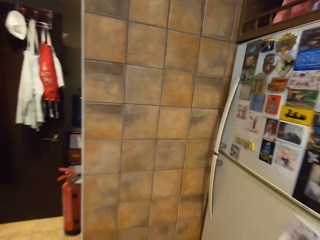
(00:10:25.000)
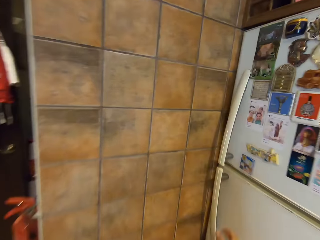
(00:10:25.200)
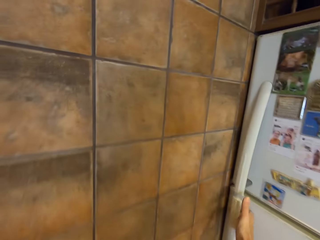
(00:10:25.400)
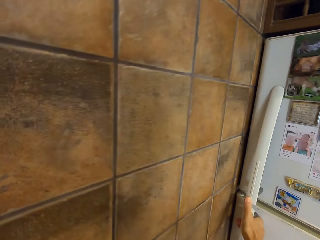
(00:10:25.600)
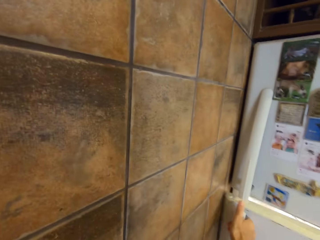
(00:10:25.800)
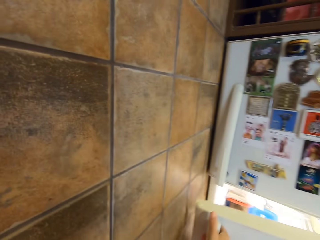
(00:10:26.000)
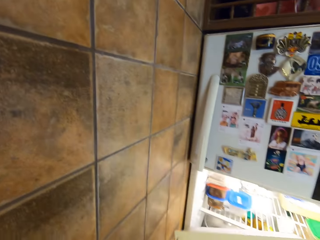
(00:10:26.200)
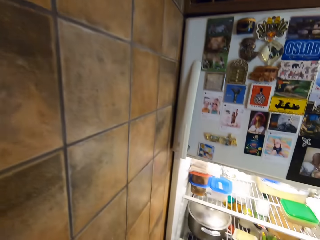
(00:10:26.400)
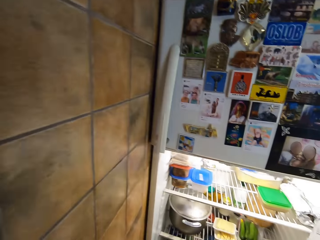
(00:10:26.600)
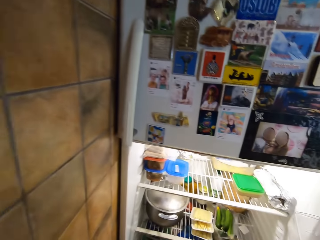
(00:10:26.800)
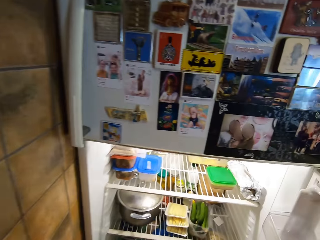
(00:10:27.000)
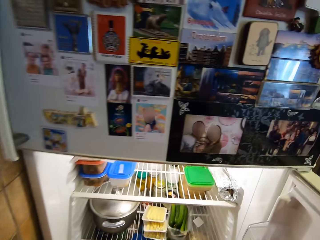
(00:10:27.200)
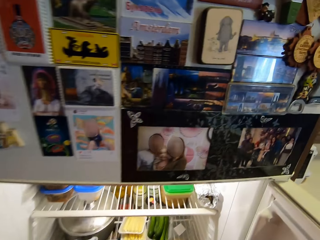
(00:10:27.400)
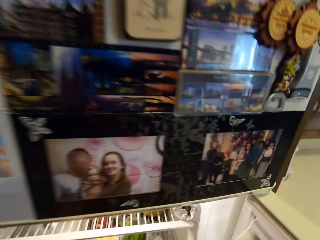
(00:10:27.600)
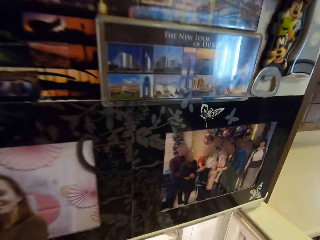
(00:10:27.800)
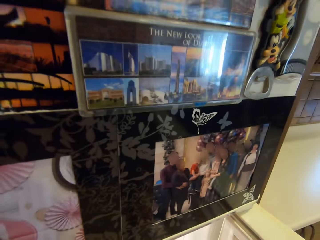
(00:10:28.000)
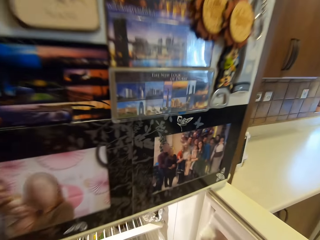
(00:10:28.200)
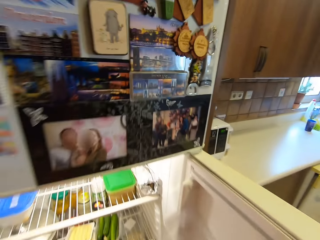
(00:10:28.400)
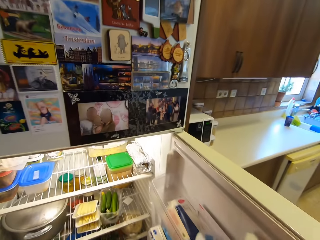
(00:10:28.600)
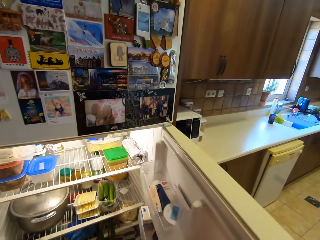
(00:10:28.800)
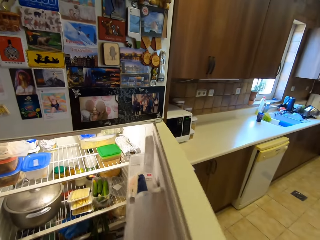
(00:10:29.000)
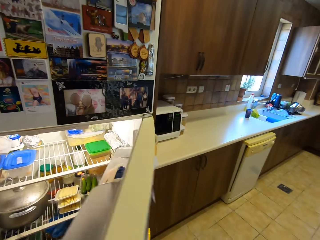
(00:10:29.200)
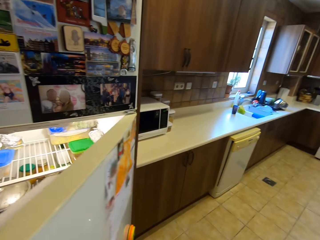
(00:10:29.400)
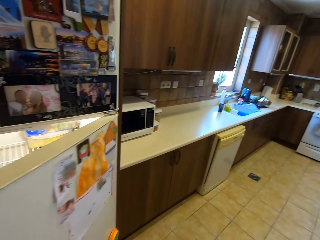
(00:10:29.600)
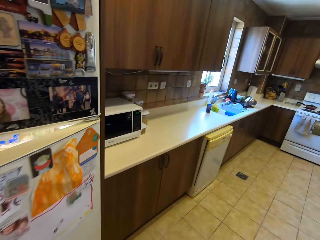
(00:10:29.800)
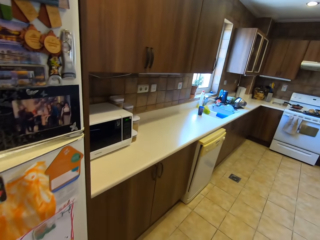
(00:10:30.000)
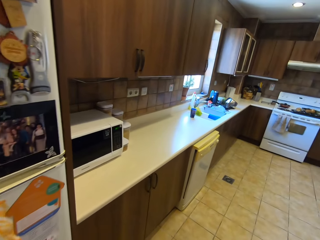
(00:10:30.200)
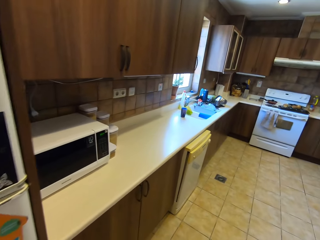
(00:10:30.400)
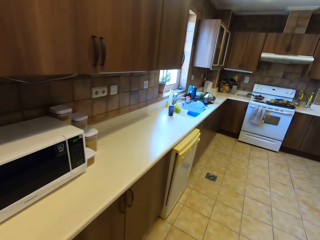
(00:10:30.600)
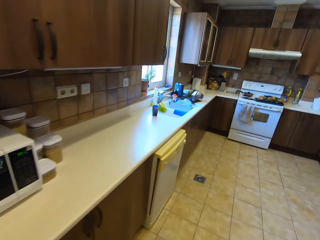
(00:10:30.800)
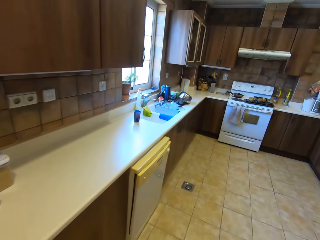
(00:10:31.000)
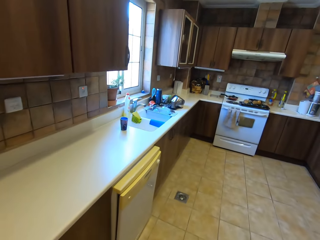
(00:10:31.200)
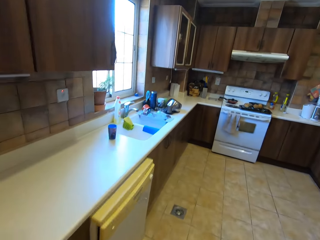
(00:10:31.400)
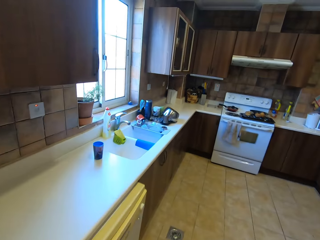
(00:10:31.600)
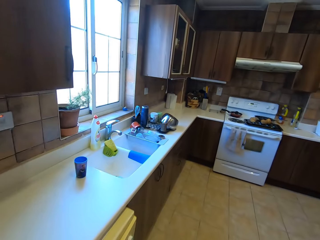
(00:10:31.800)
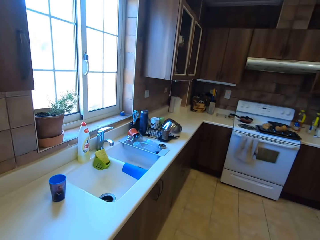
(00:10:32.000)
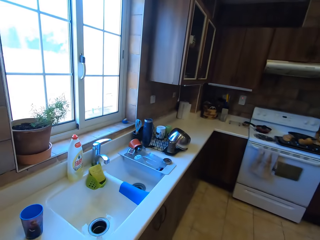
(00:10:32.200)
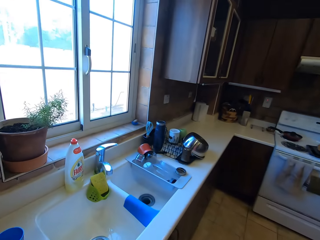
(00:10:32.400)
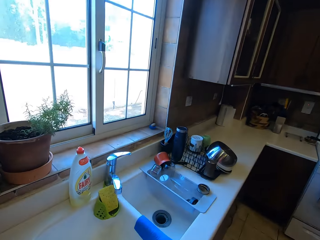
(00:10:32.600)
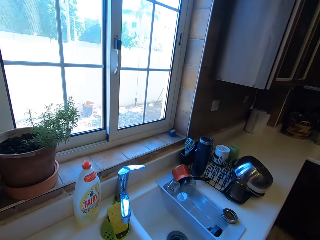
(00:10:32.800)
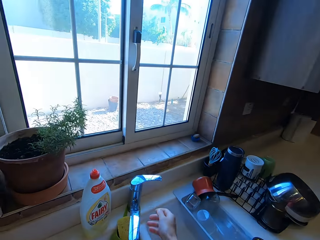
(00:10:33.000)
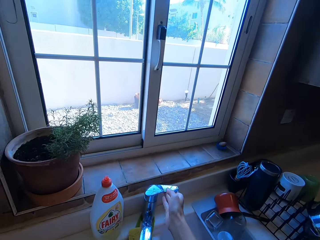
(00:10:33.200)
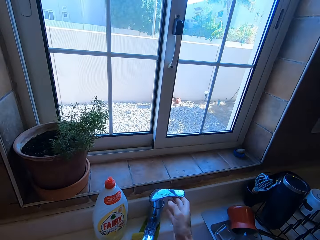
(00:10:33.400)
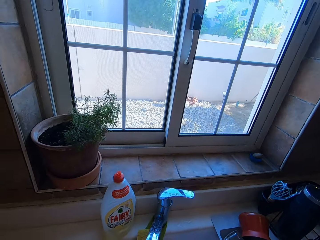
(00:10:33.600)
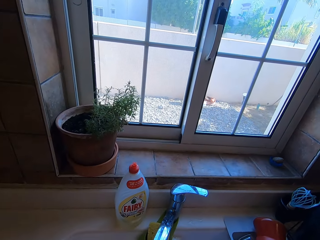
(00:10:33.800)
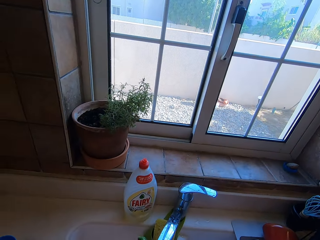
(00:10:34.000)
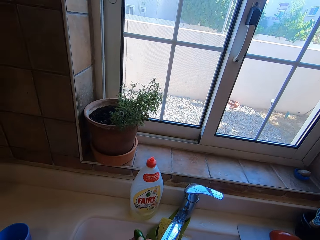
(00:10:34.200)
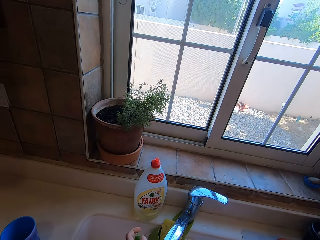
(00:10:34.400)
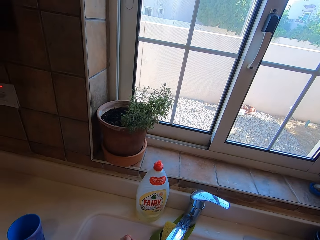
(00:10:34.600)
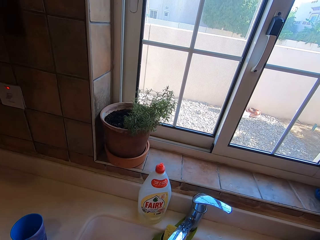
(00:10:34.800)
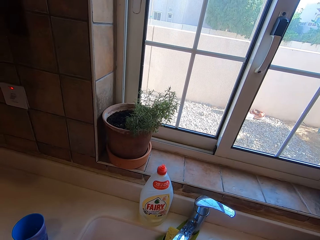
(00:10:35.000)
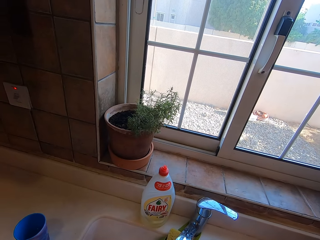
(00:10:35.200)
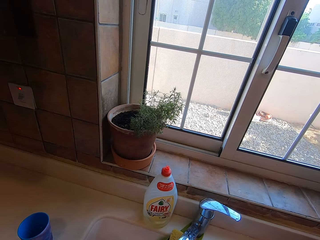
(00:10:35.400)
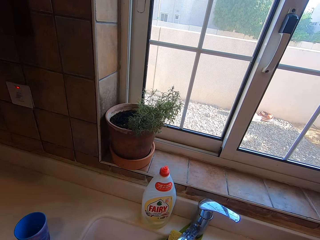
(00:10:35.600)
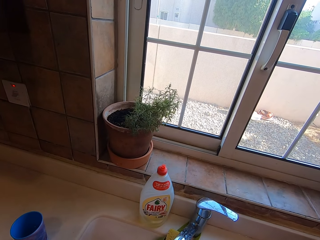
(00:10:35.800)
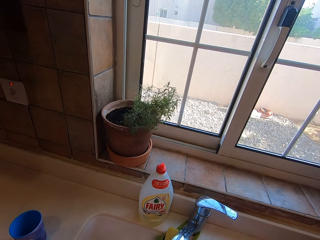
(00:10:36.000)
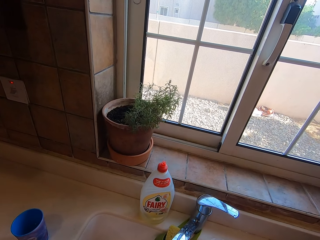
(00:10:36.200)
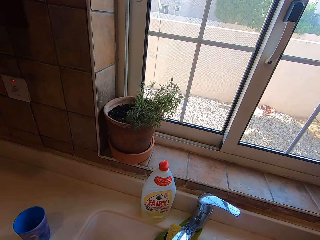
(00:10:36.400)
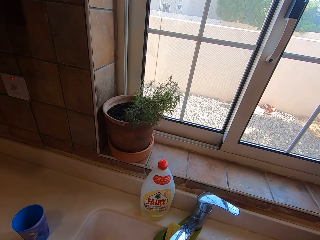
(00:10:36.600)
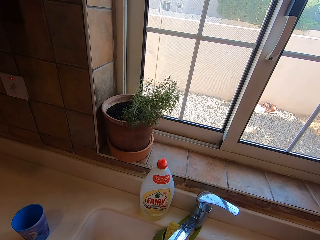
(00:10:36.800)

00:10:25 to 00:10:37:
The camera wearer opens the fridge, picks up the container, closes the fridge, and steps forward. They open the tap, clean the hands, and wash the cucumber.

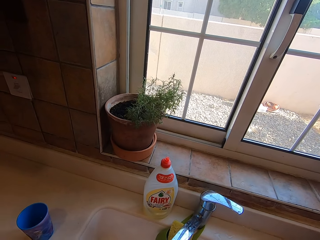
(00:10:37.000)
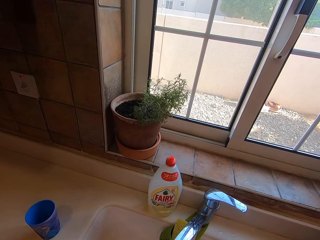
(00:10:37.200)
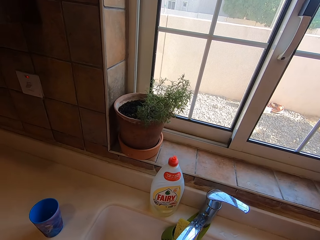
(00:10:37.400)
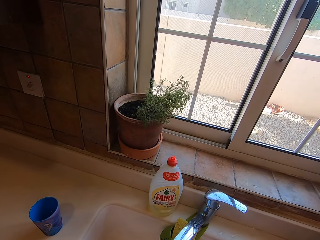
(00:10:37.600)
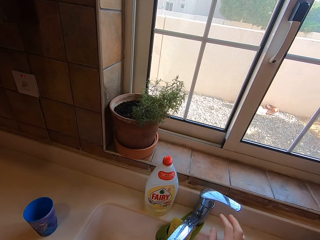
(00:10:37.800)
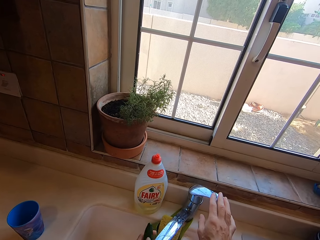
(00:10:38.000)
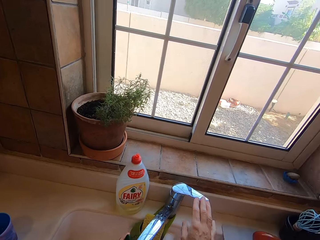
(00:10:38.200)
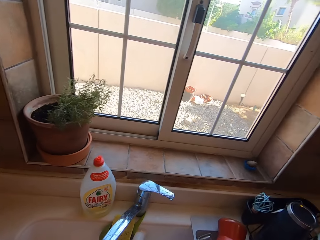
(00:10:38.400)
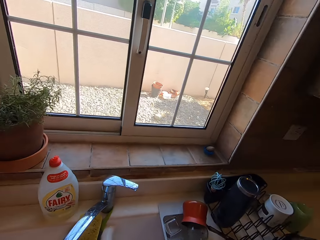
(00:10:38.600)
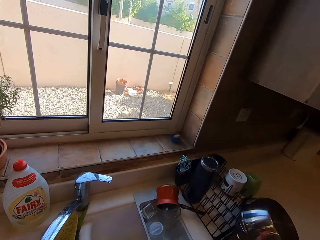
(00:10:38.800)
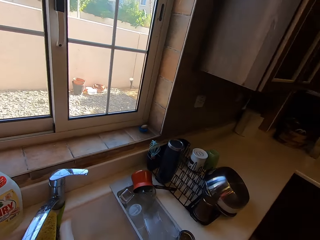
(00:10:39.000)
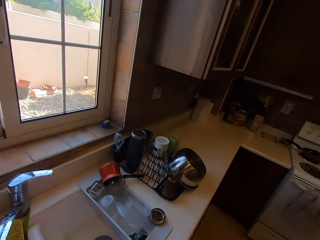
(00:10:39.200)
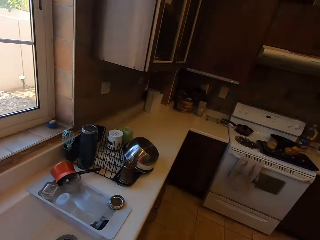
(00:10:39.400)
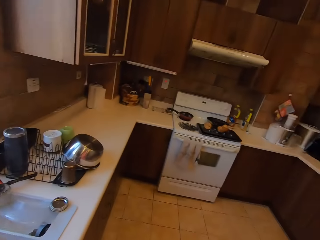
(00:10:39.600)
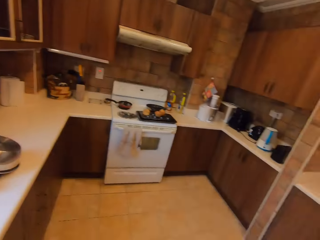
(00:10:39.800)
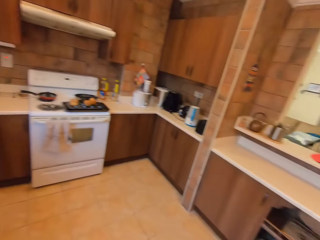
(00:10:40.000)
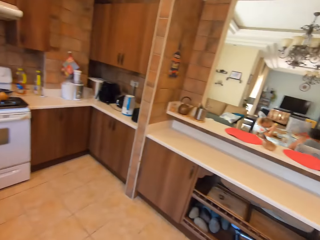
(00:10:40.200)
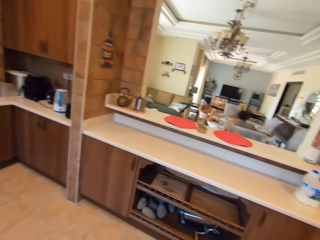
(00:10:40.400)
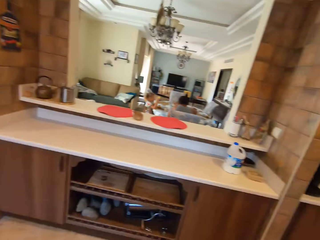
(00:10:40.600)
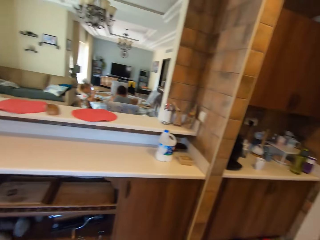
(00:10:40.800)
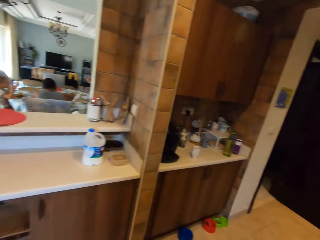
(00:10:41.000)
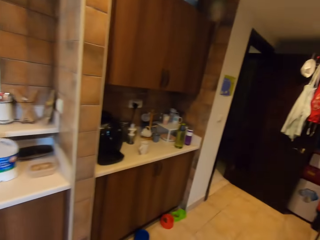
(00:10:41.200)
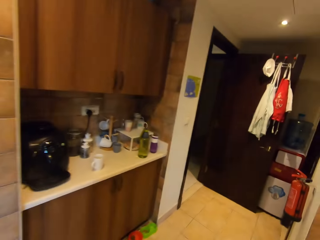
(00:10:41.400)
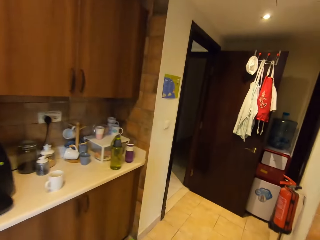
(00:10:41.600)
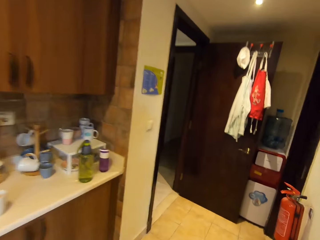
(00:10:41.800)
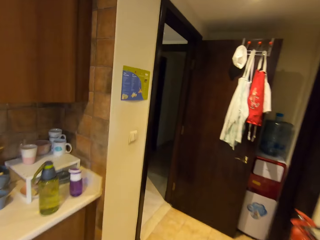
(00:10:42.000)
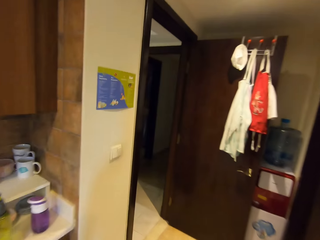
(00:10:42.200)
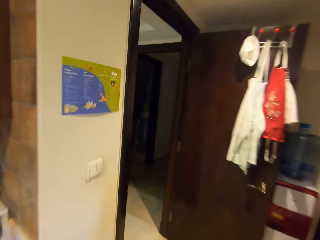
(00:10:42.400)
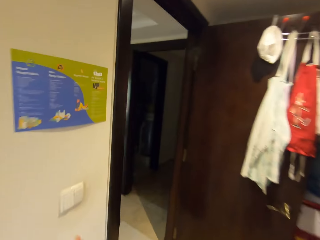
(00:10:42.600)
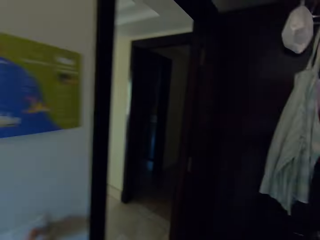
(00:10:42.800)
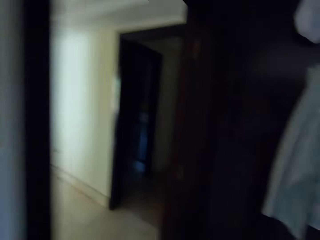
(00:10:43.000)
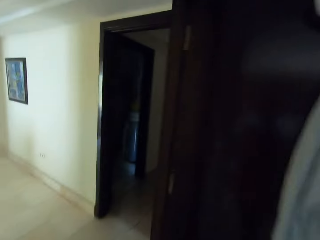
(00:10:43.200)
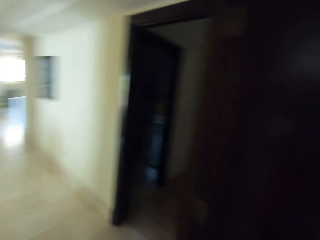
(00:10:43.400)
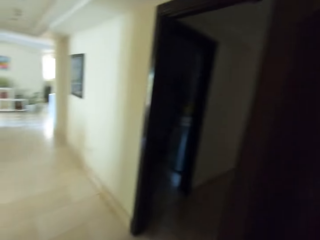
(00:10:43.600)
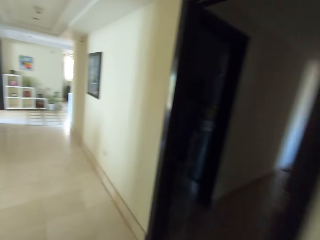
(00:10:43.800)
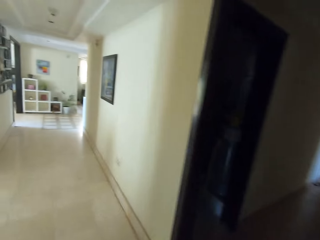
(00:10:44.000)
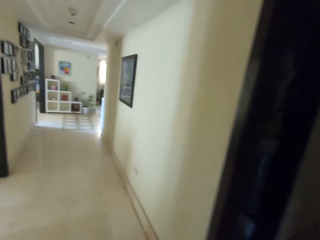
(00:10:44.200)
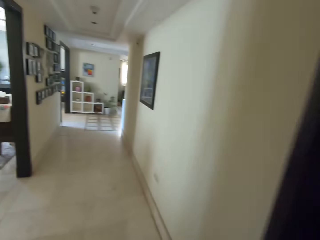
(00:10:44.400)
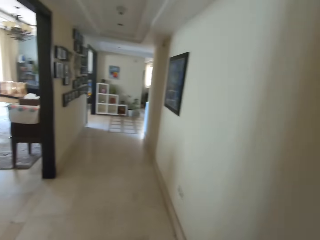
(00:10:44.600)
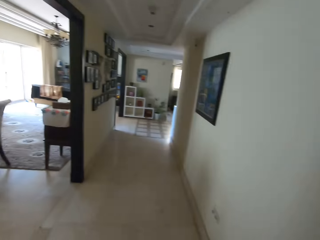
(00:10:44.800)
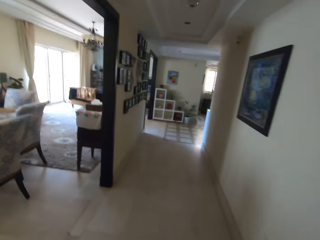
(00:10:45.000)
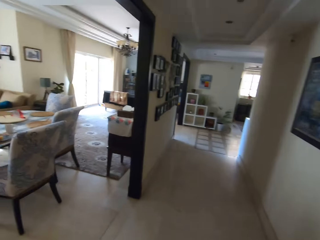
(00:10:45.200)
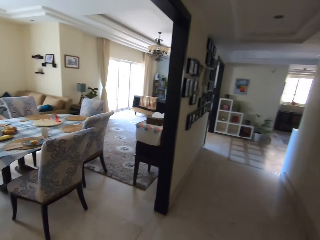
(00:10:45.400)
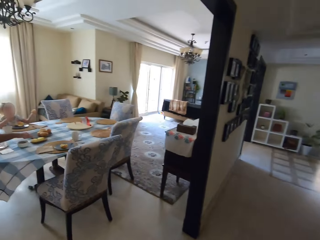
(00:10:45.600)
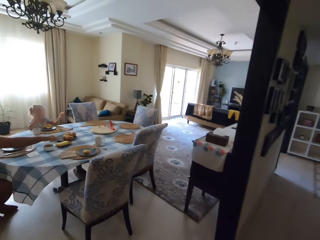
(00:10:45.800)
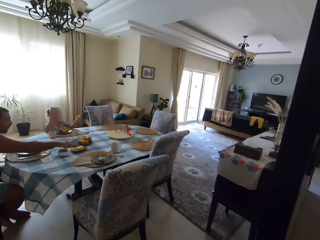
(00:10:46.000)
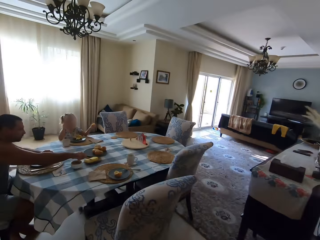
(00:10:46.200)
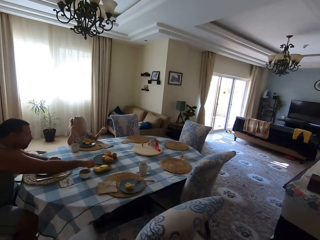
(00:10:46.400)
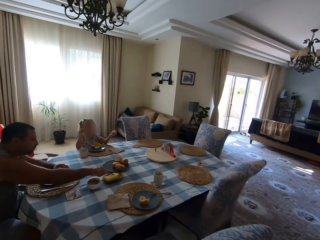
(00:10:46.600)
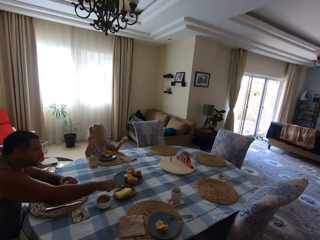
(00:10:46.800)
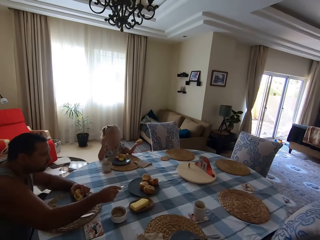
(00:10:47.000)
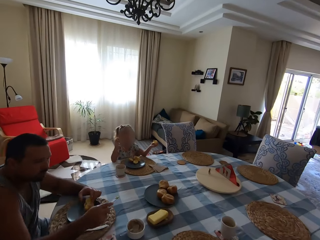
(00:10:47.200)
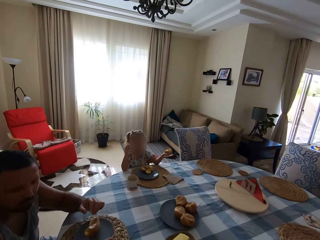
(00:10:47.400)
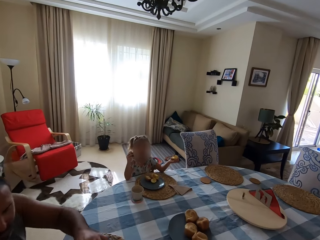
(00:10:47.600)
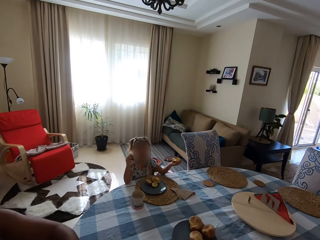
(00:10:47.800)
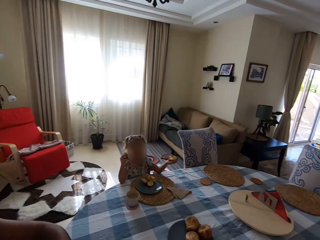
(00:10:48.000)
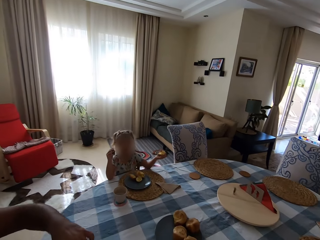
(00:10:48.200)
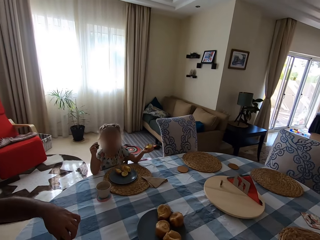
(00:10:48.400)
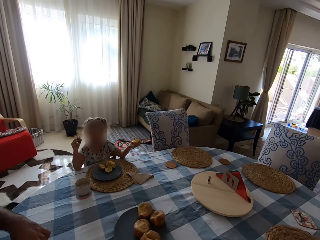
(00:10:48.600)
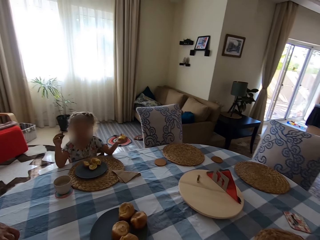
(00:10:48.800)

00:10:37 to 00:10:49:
The camera wearer closes the tap and steps forward. They look around. They walk and turn off the light. A man moves the hand. The man talks to the camera wearer.
